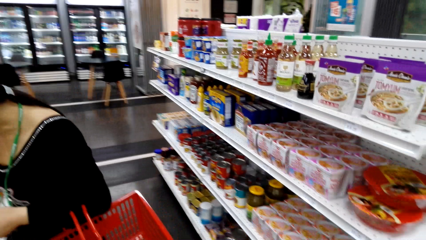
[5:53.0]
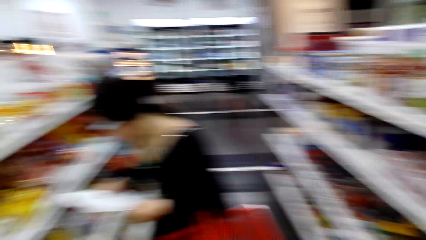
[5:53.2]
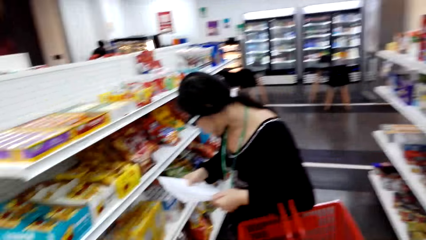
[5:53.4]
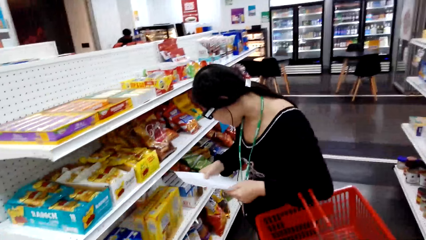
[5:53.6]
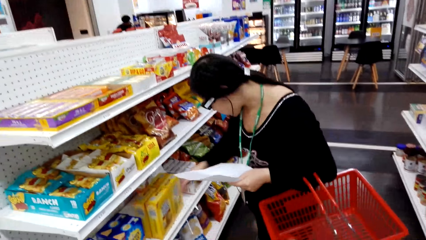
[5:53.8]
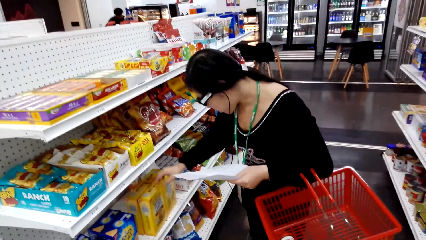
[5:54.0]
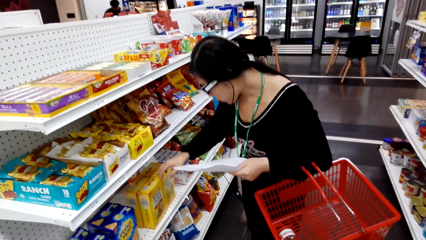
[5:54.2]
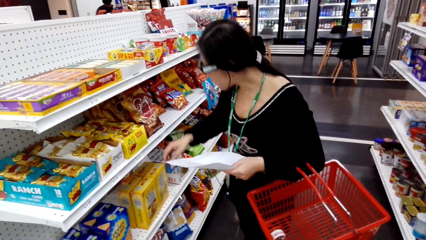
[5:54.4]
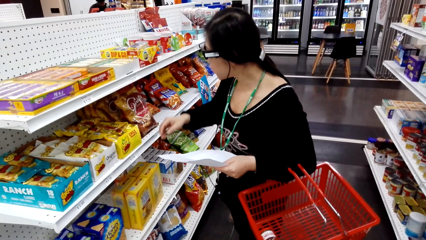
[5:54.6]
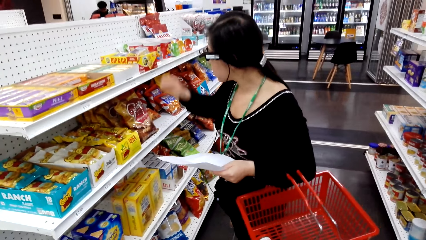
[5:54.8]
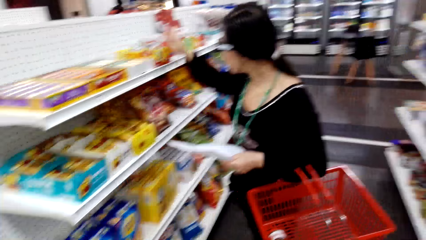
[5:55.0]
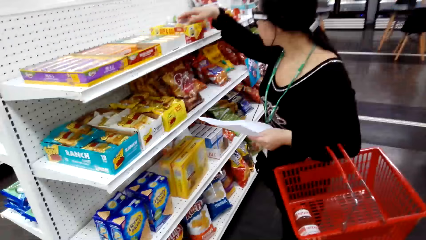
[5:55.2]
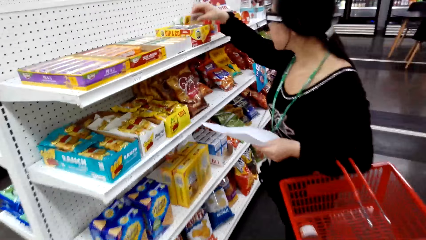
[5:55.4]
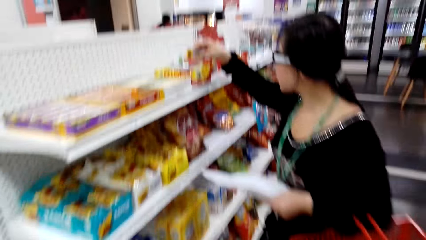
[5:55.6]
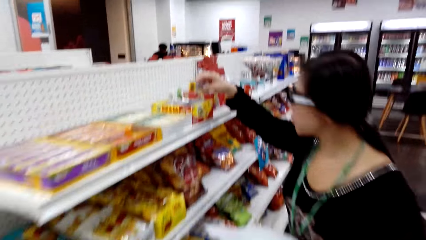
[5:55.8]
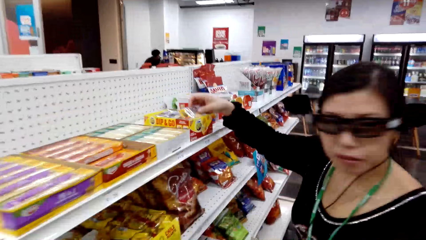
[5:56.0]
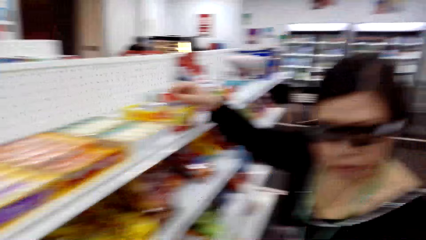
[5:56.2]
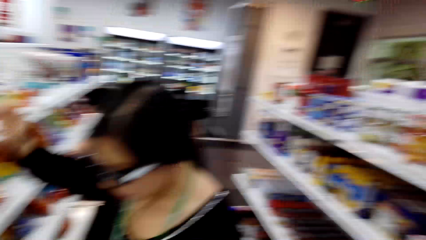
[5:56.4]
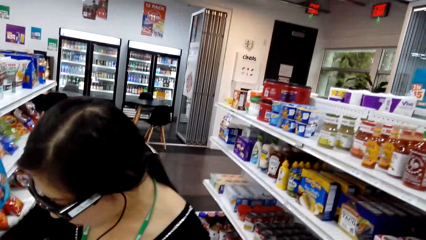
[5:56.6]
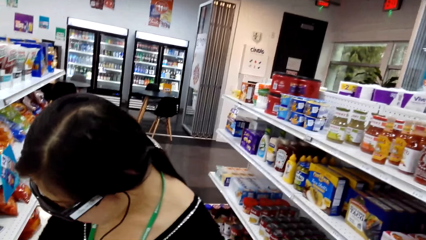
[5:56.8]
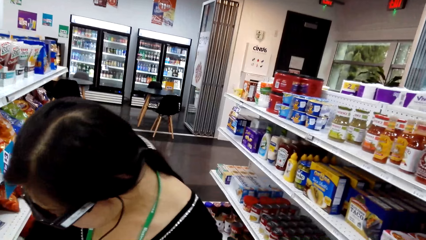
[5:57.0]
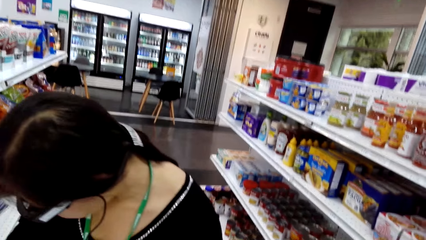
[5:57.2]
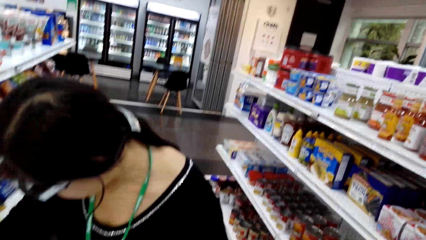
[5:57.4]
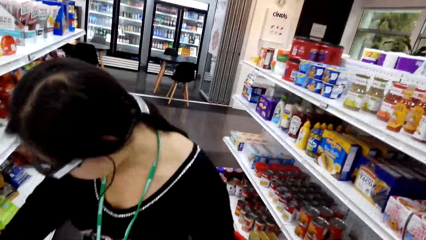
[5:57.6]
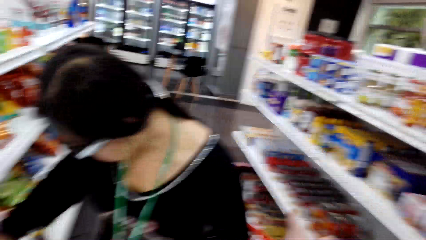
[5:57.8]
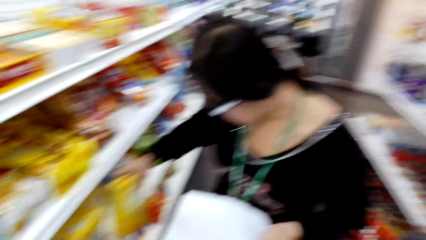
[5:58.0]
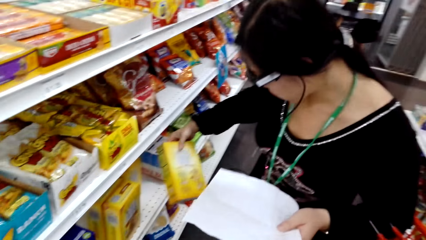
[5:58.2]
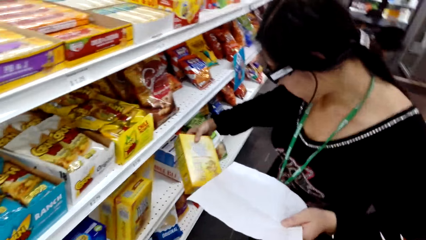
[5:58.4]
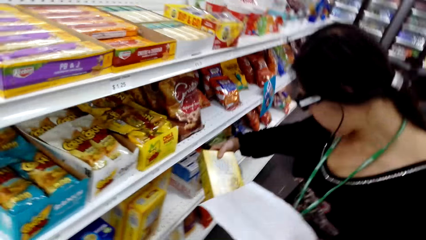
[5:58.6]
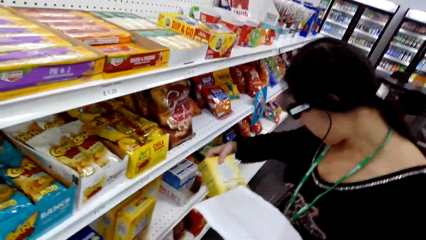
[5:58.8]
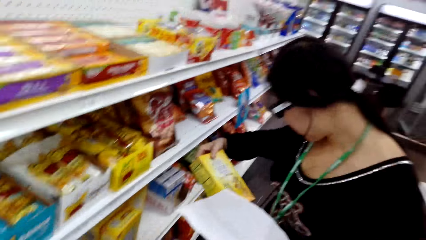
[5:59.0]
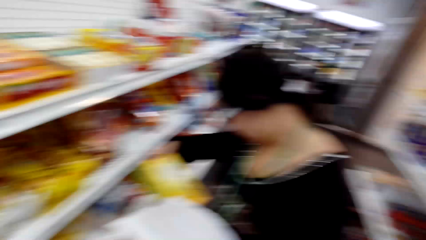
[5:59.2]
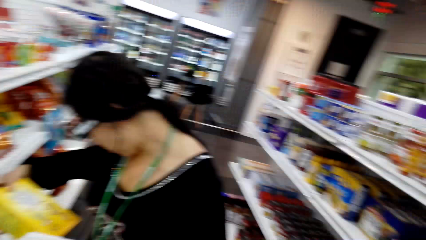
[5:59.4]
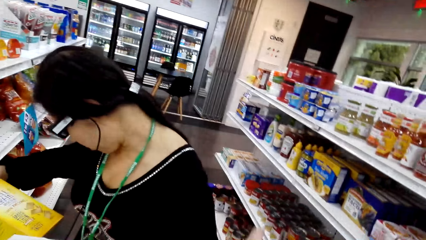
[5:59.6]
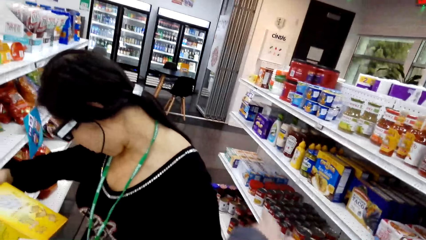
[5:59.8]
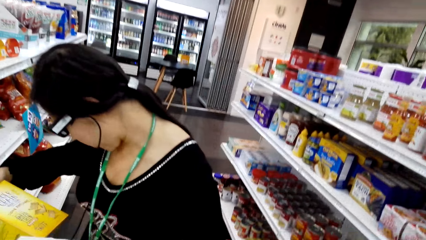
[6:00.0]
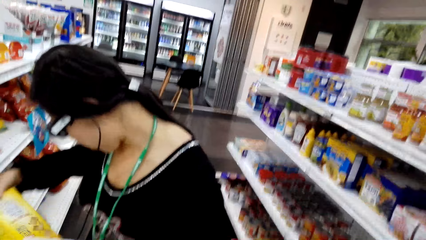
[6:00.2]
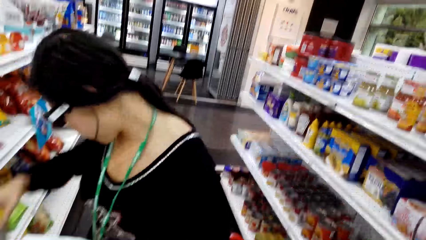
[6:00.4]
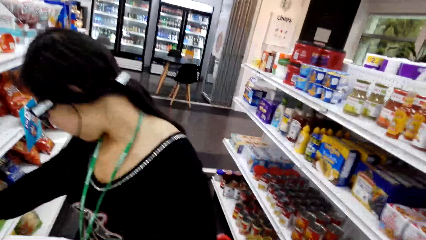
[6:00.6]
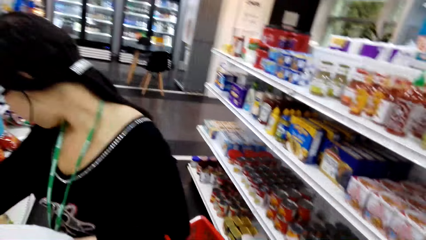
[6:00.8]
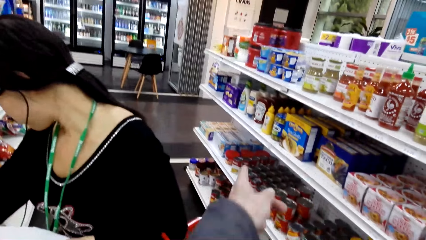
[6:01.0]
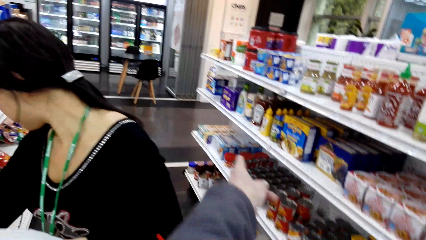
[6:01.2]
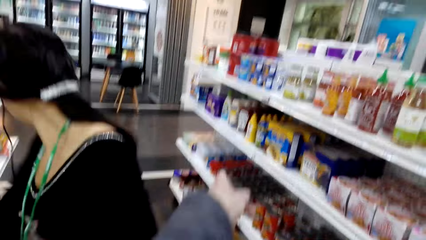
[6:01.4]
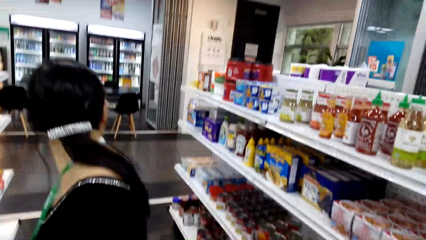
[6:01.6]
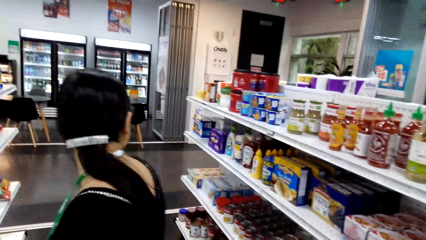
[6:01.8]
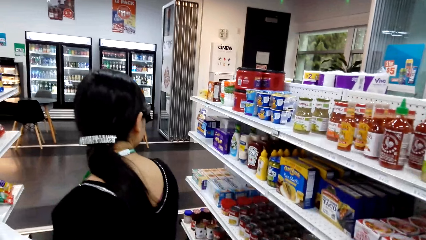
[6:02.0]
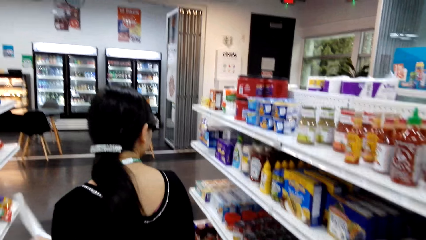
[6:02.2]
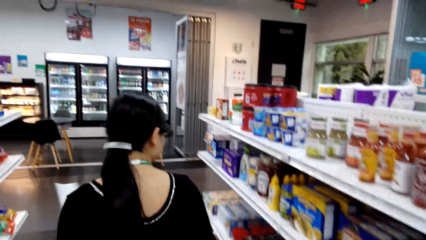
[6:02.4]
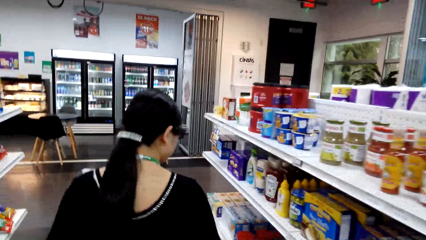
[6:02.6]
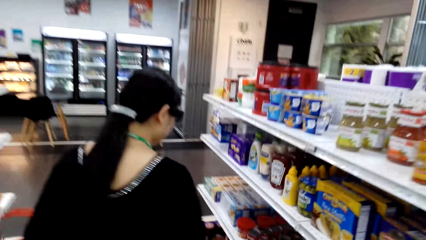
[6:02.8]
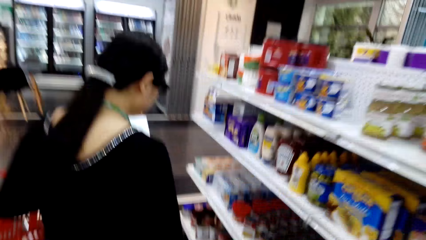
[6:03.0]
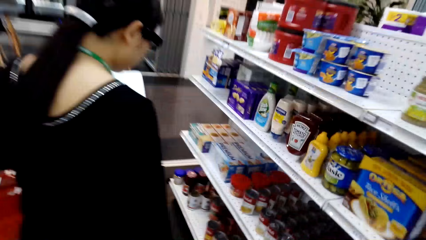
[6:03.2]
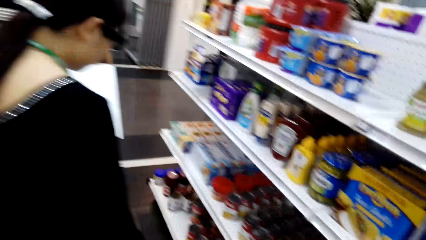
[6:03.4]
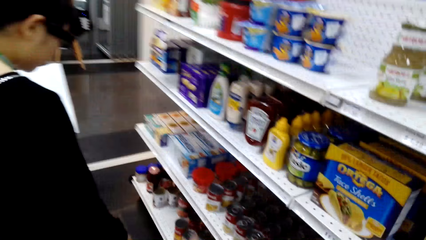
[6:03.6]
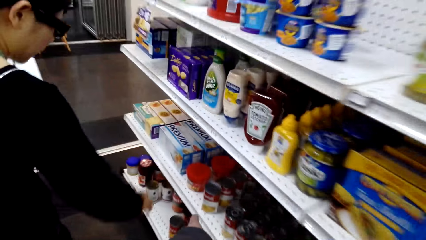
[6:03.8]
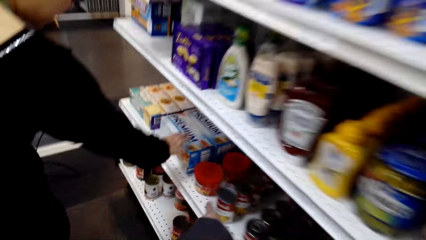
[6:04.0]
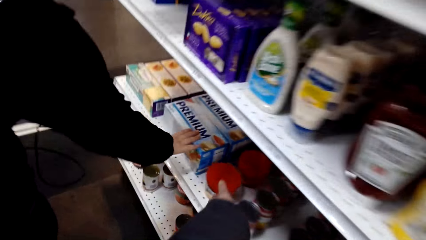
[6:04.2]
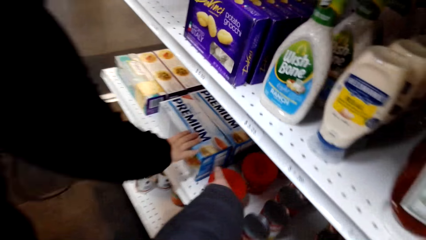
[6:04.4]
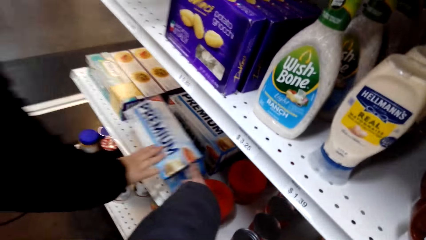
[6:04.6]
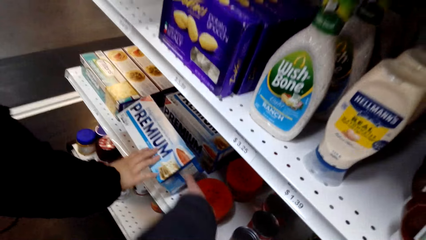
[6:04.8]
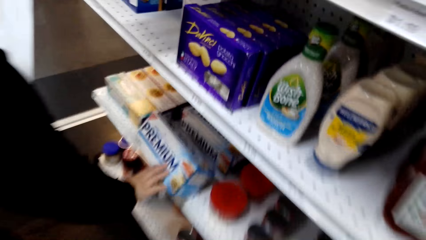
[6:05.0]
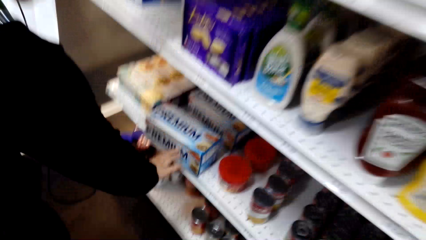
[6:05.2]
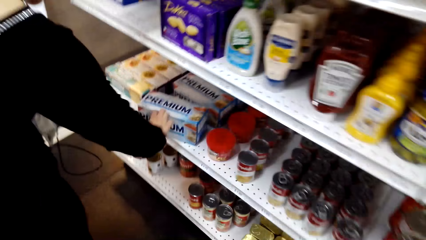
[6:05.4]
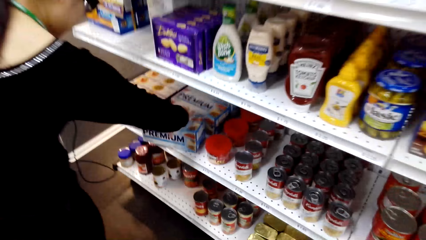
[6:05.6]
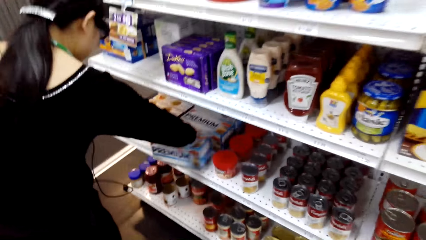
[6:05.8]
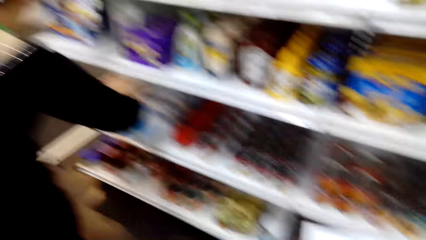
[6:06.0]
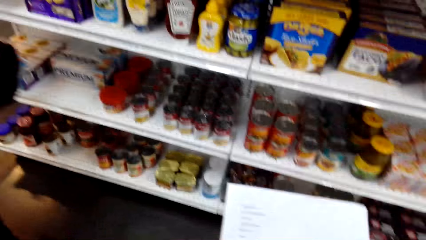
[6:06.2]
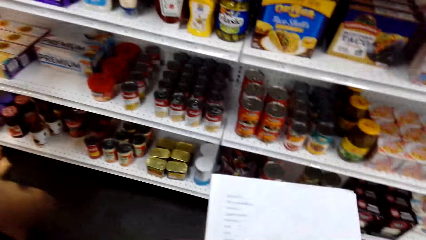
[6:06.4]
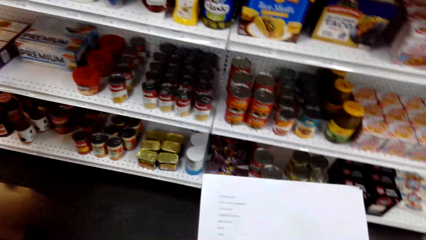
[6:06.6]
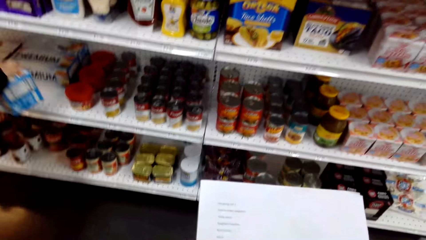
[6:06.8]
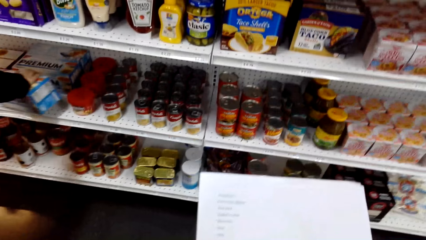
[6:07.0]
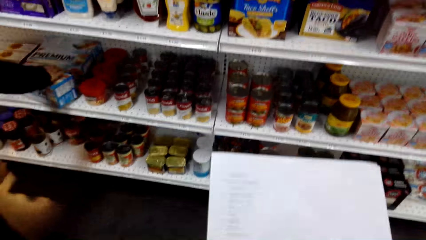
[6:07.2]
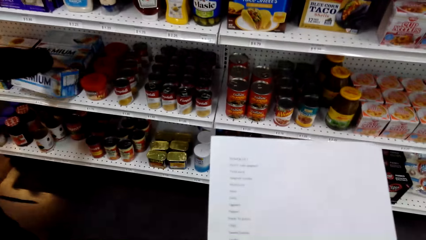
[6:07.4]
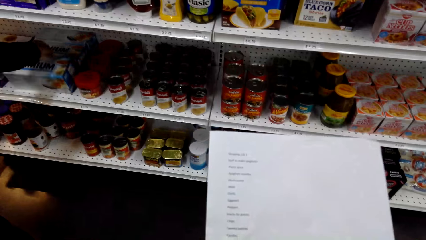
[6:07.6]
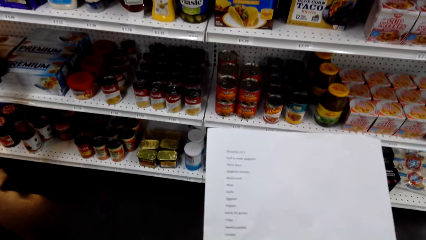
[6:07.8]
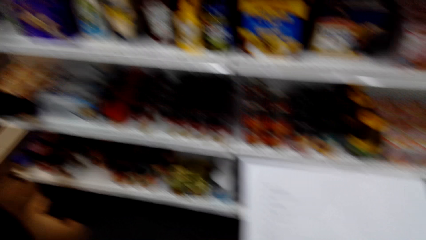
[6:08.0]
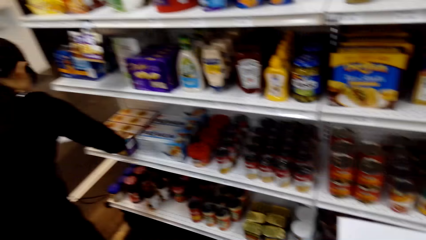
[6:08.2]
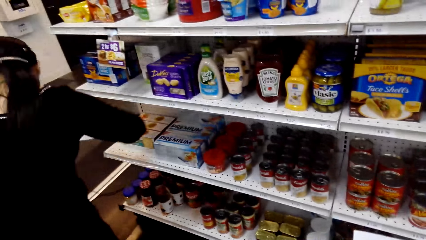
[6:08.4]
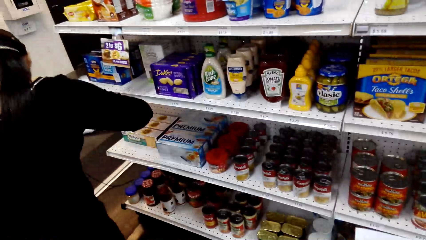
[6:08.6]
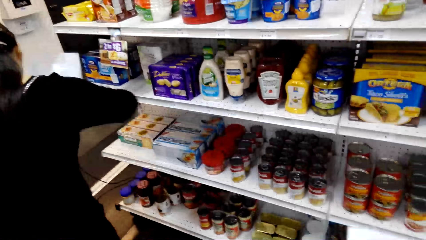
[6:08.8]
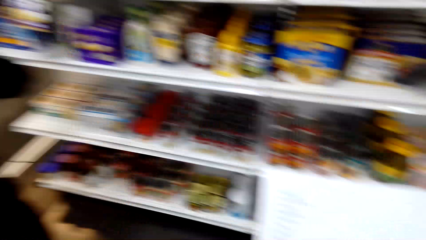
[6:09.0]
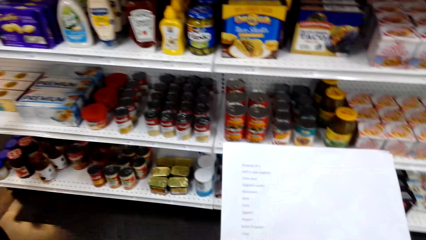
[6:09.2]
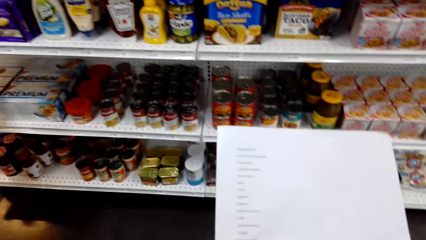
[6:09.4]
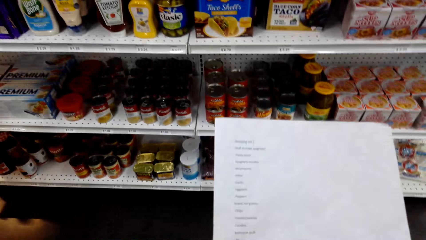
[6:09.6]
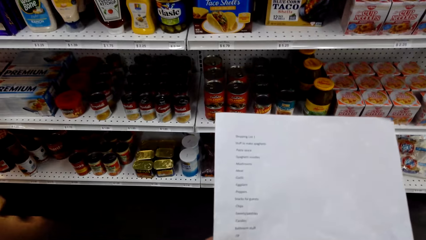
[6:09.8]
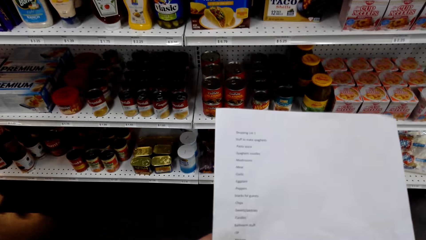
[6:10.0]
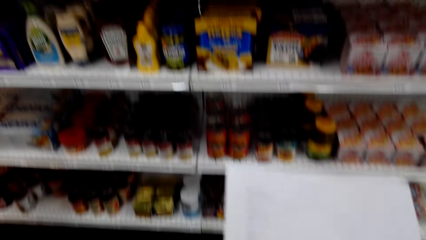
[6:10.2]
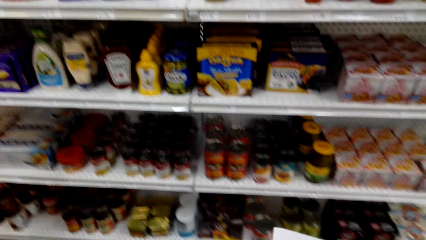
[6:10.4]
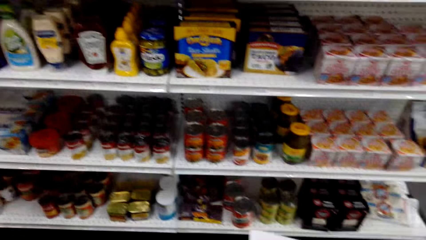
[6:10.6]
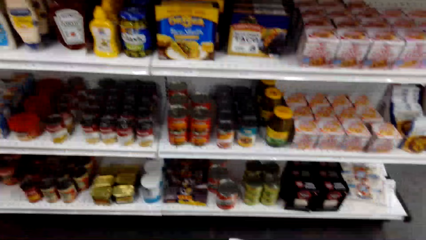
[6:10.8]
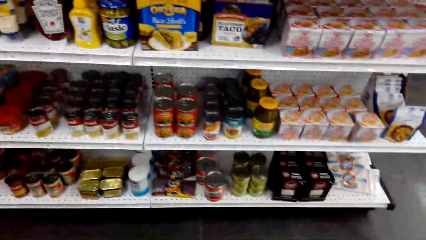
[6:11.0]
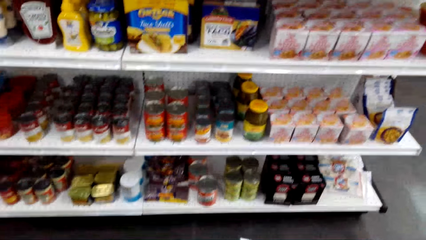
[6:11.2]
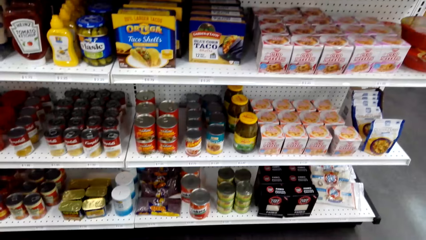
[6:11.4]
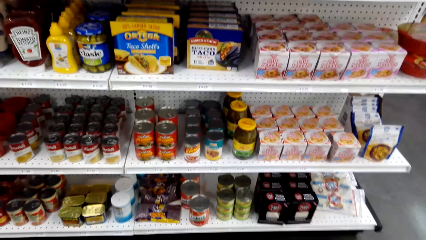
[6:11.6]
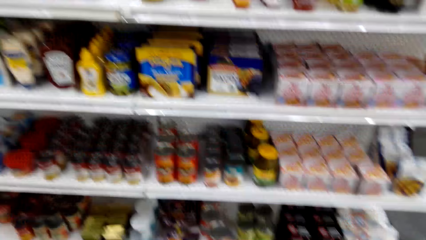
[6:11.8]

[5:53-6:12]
A man holds a shopping basket. The camera wearer turns to the side. They look at the shelves. The man holds a paper. The man holds a package. The man turns around. The man holds the package. The man takes a box of something. The man looks behind. The camera wearer points at another shelf. The man walks. The camera wearer walks around. The man holds the package. The camera wearer points at the box. The man takes the box. The camera wearer turns to the side. They hold a paper. The man puts the package on the shelf. The camera wearer turns to the side. They hold the paper.
